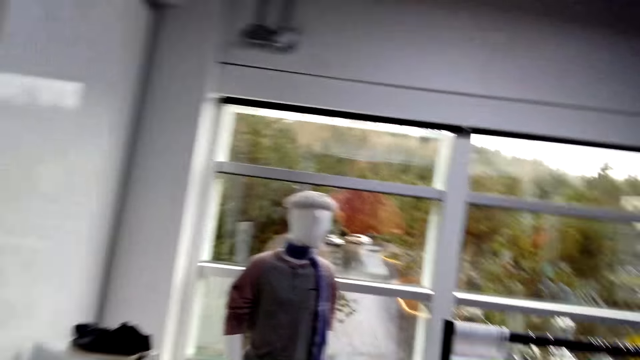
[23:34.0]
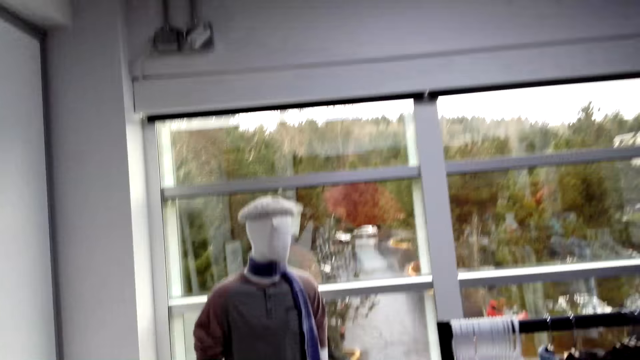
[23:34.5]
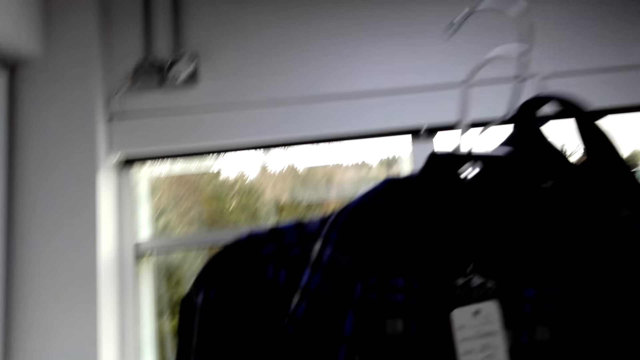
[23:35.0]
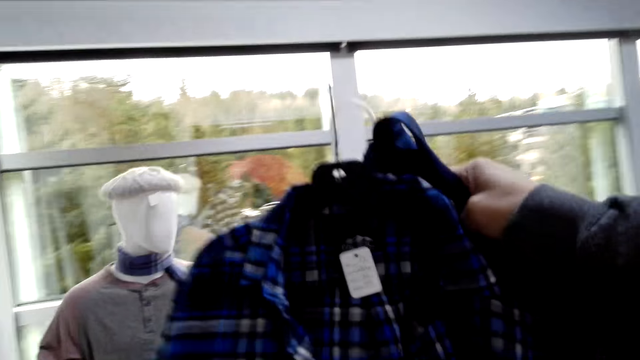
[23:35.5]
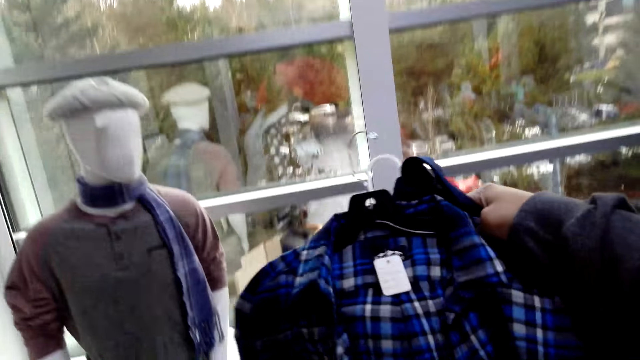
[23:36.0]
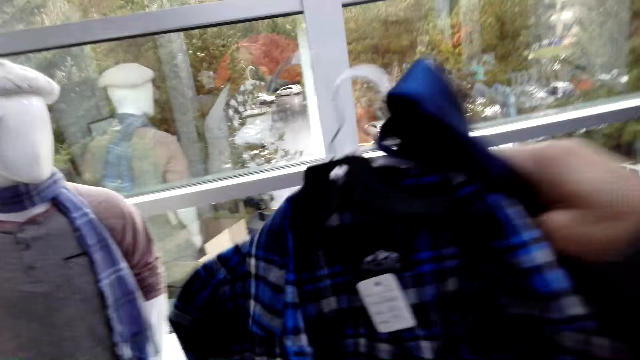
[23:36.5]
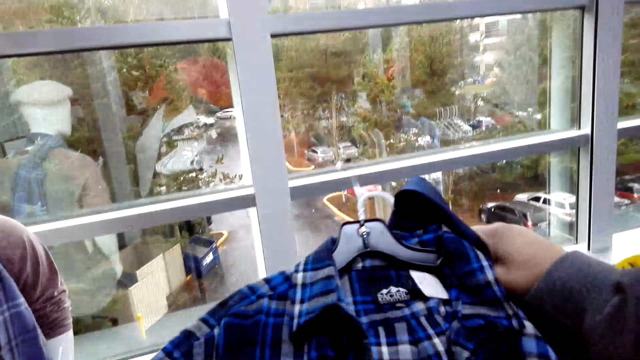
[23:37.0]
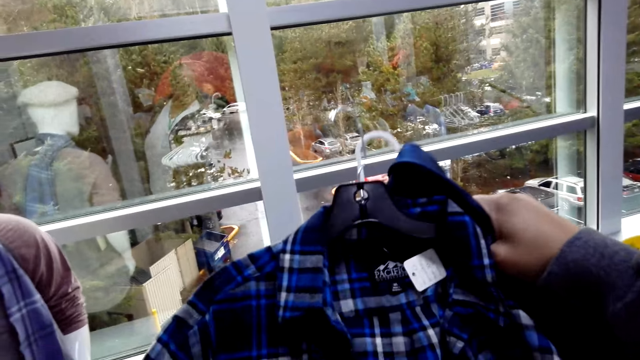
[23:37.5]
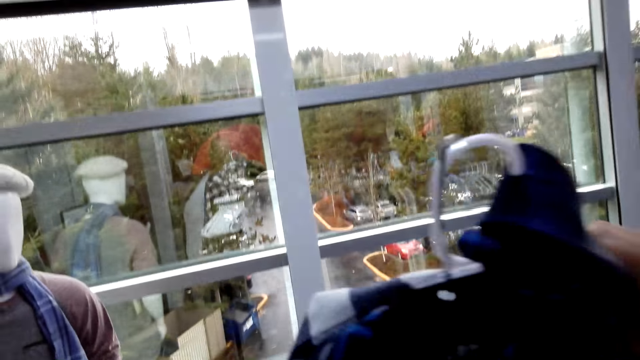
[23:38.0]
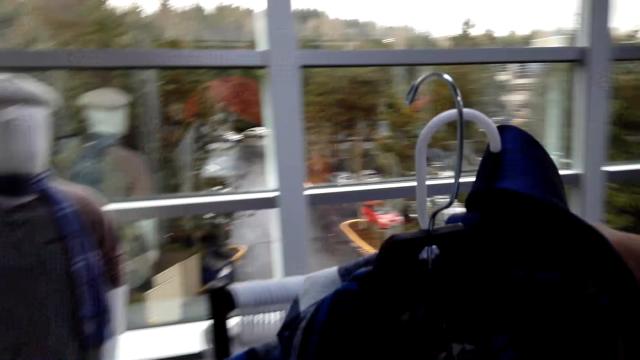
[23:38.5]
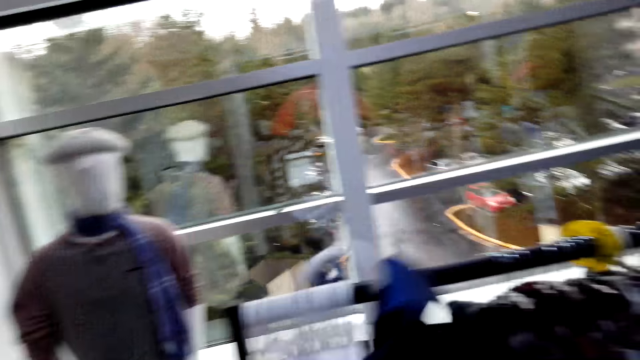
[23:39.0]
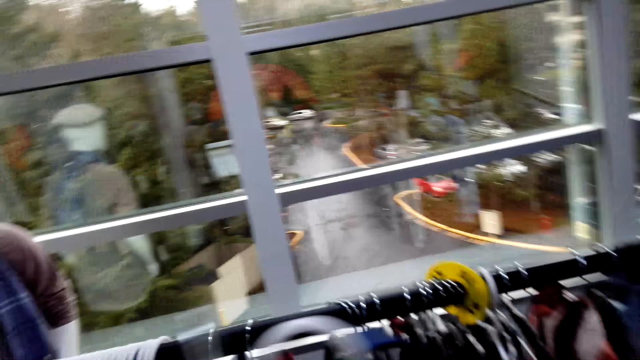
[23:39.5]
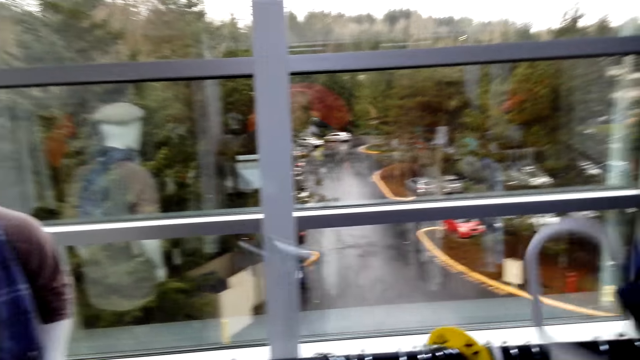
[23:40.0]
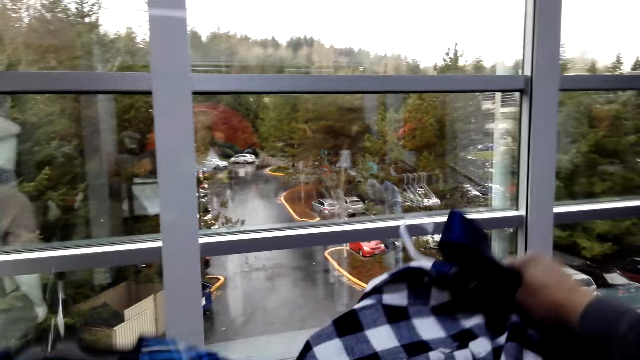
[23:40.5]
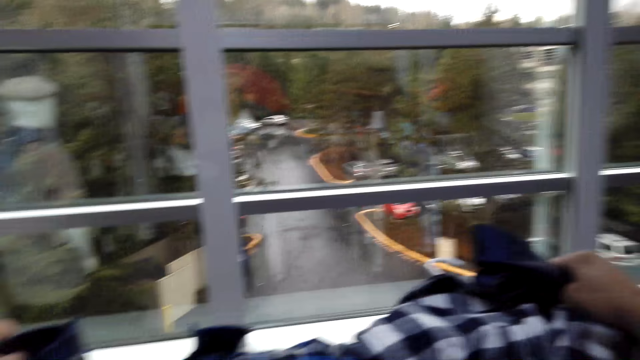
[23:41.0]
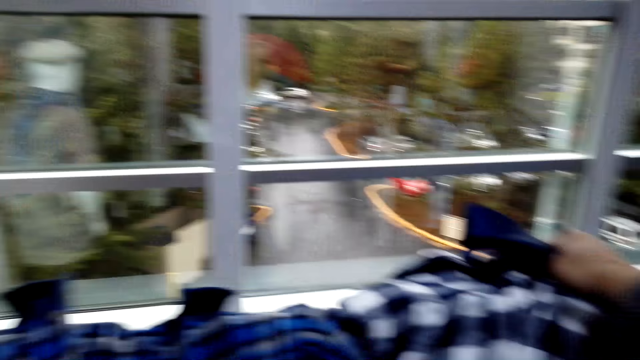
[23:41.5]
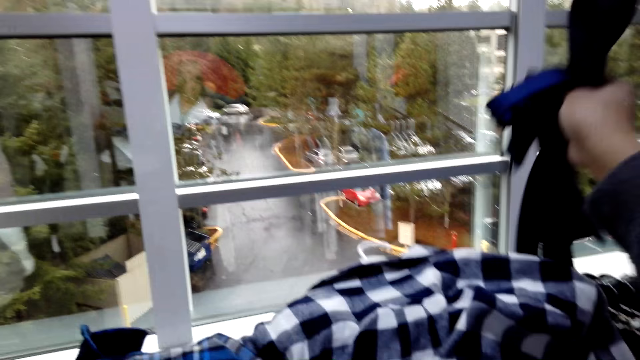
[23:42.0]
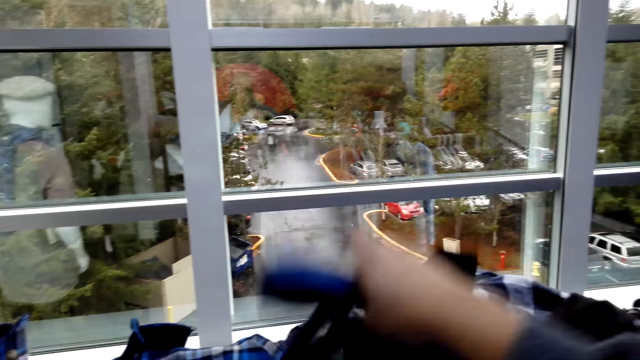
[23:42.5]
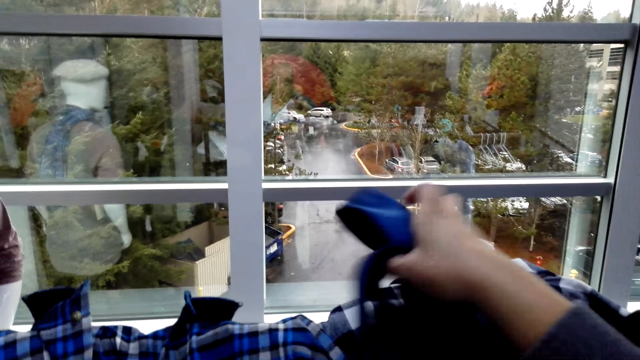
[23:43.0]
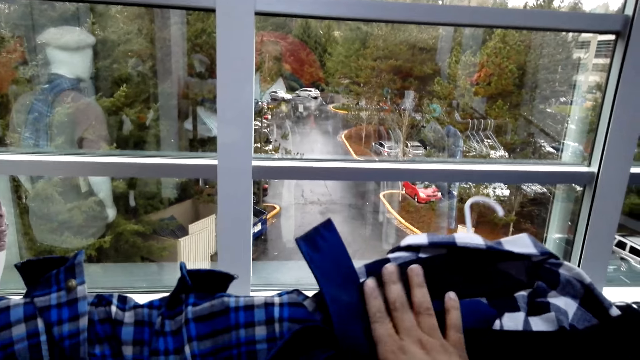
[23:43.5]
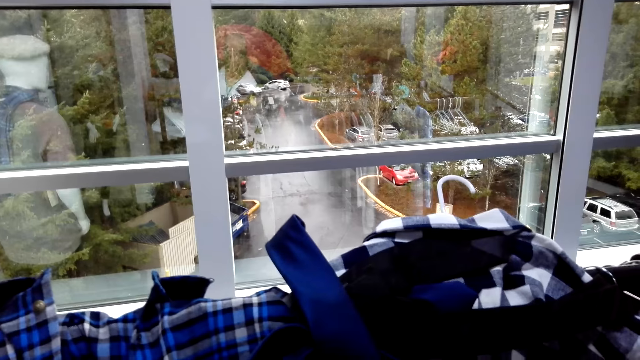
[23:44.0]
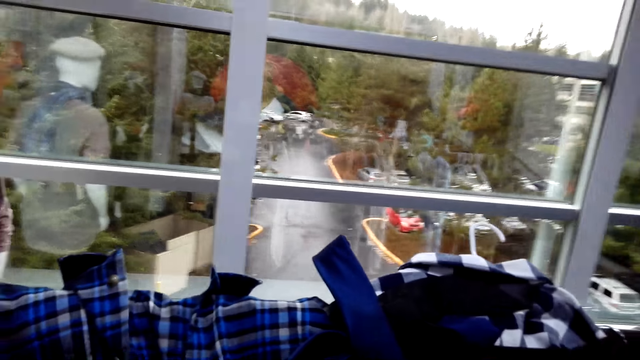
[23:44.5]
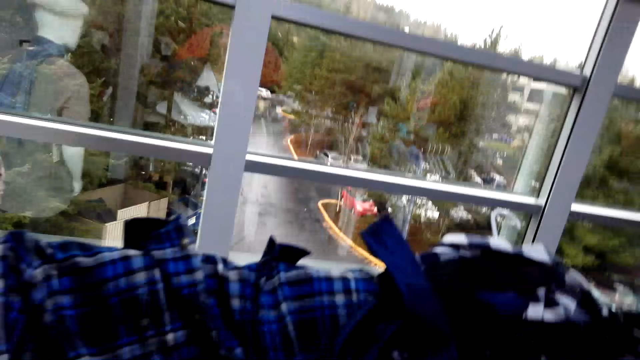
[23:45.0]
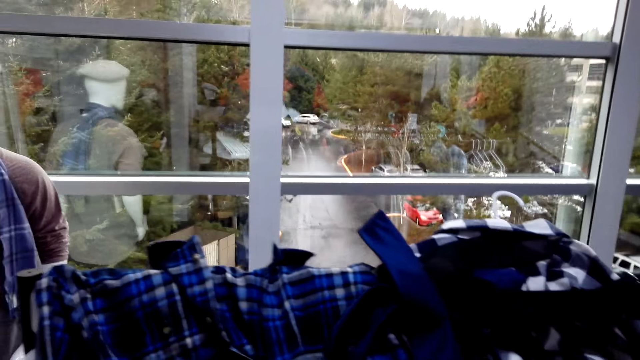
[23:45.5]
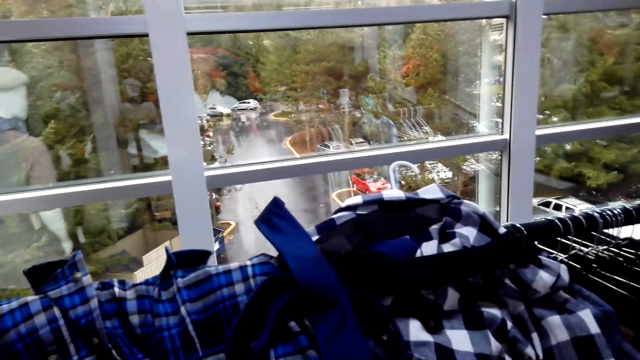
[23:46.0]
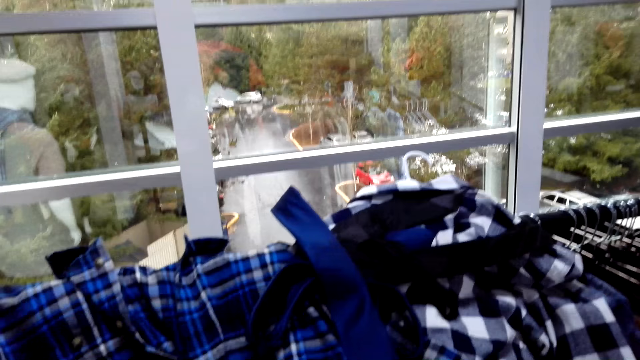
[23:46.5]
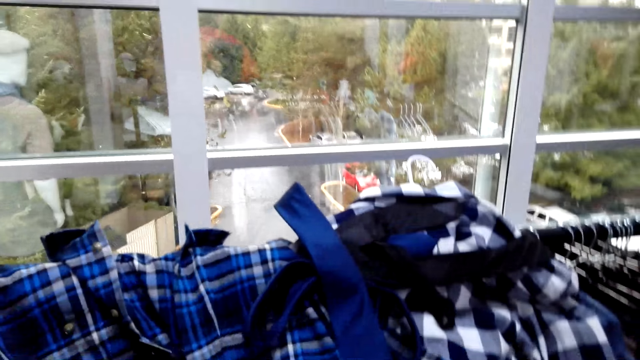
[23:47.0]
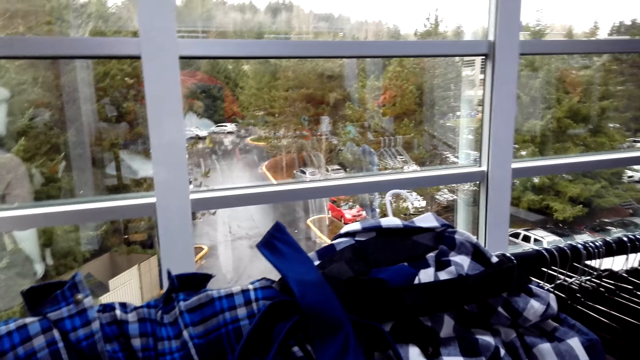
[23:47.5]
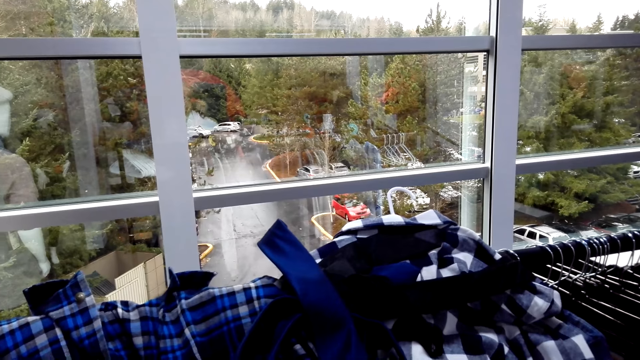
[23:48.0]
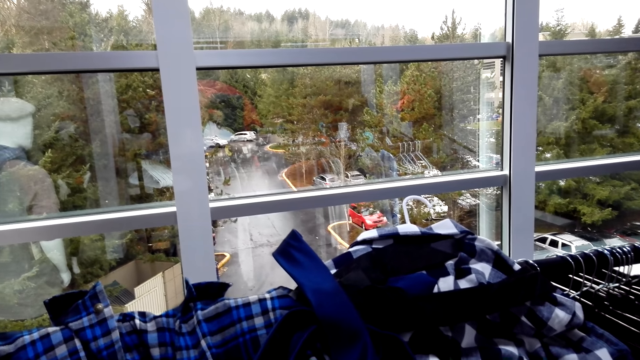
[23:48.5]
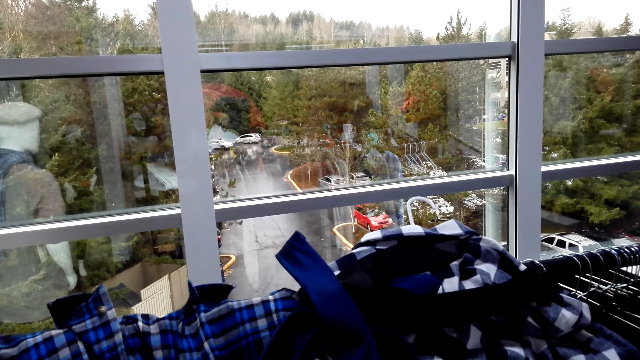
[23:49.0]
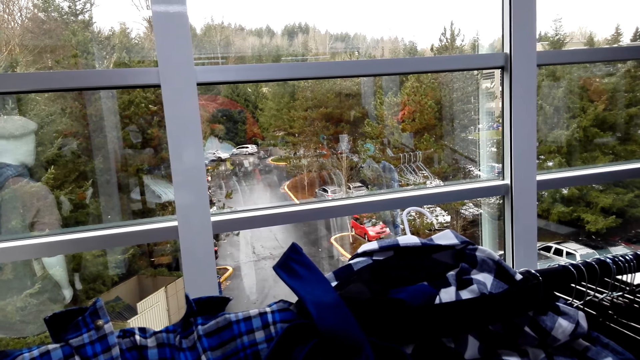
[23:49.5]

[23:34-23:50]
The camera wearer puts the flannel shirts on the clothes rack or hanger stand. They separate the two shirts. They hold a tie, and hold it again. They put the shirts on top of the hanger stand. They put the tie on top of the flannel shirt. They gaze at the shirts.

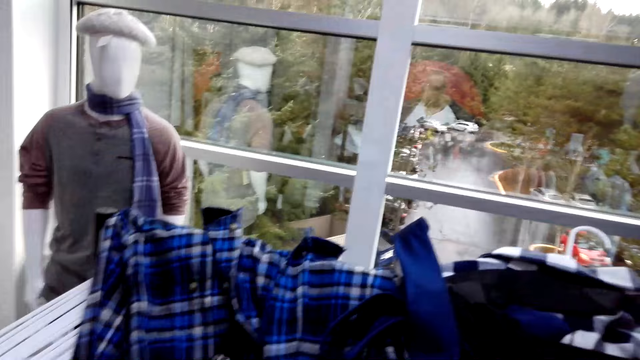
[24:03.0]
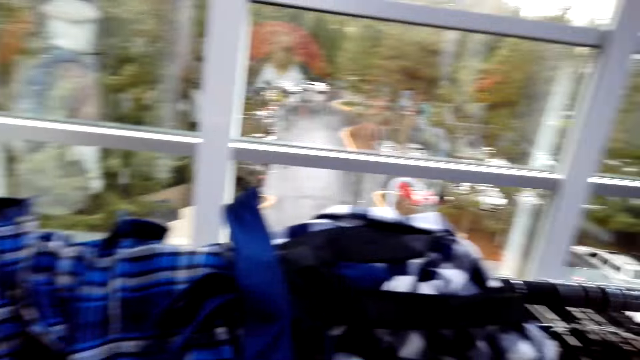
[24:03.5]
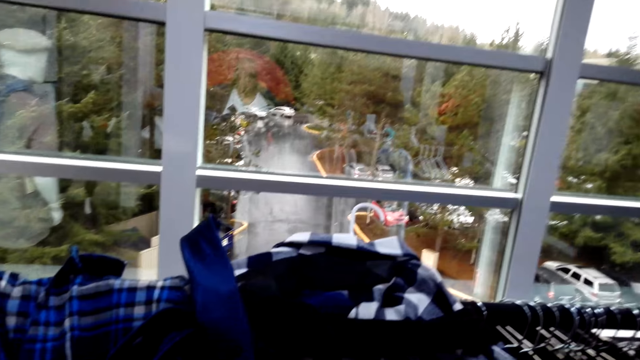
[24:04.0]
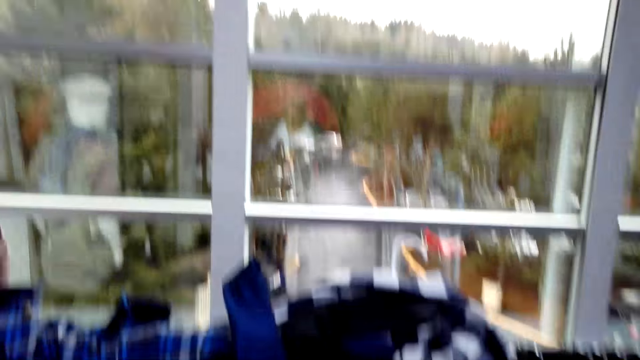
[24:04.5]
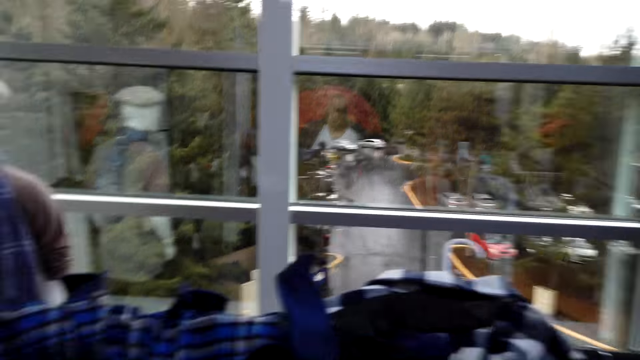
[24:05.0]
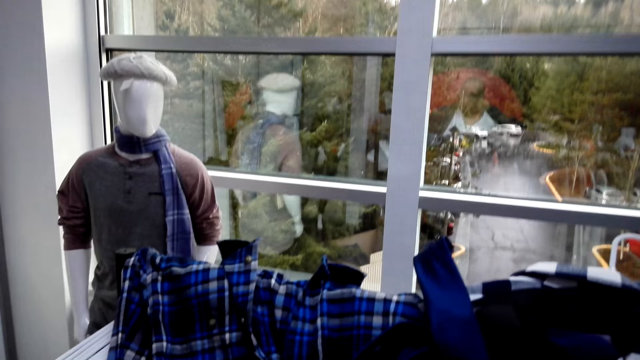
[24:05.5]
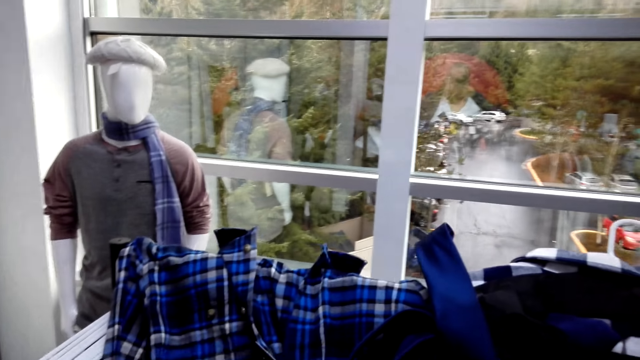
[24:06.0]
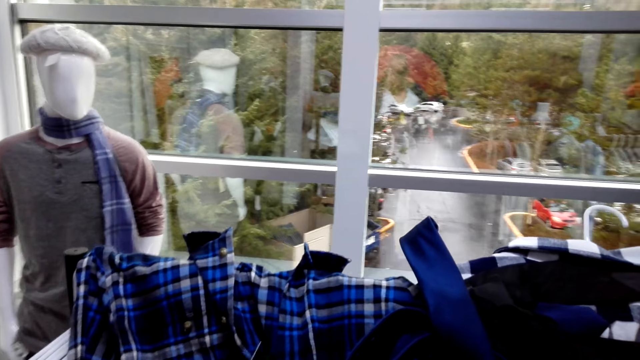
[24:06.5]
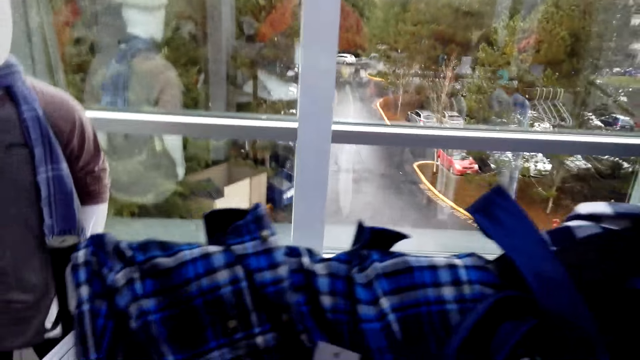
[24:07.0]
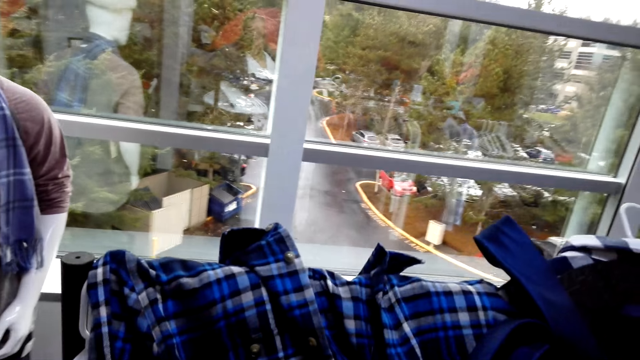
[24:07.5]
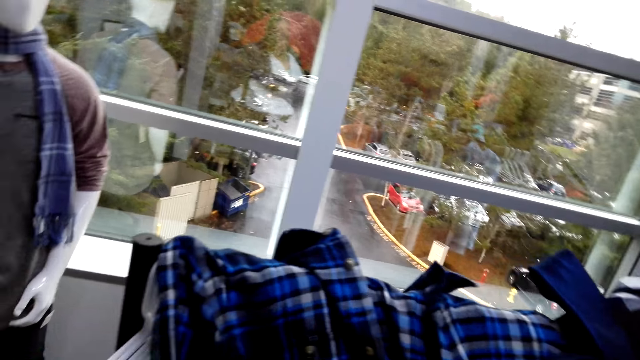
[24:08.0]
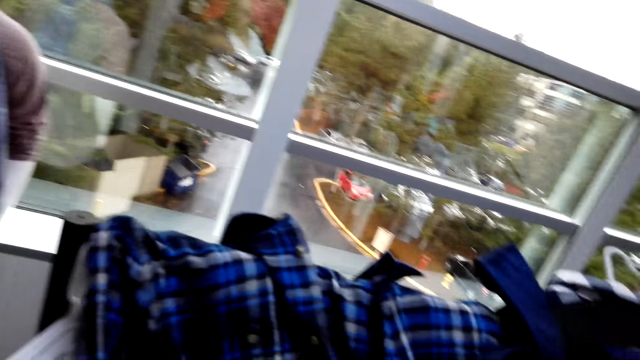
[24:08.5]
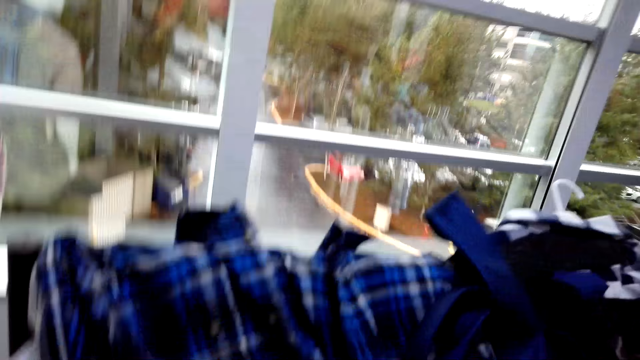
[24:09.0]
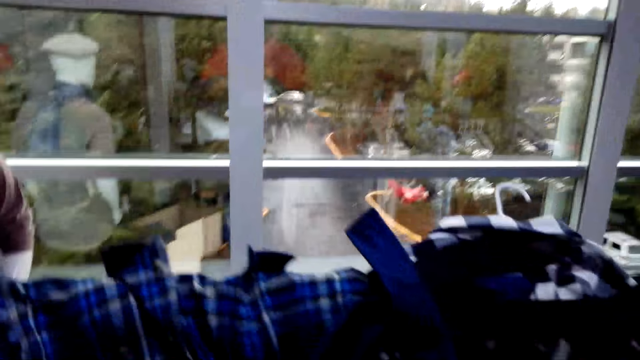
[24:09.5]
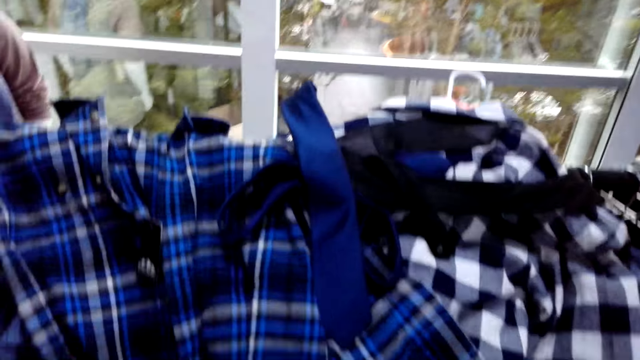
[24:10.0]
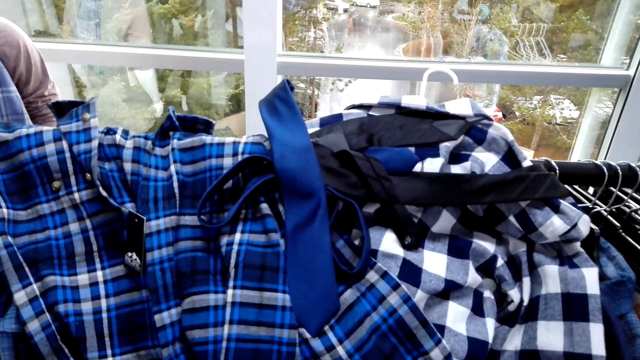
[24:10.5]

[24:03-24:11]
The camera wearer converses with a man. They gaze at the shirts.
